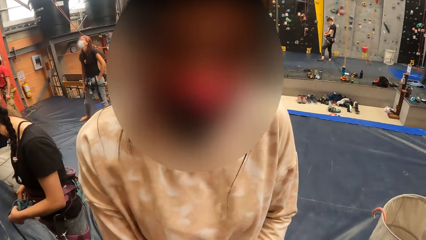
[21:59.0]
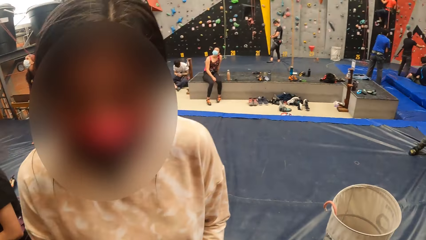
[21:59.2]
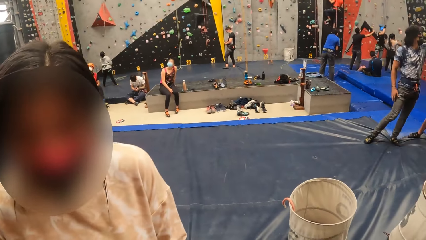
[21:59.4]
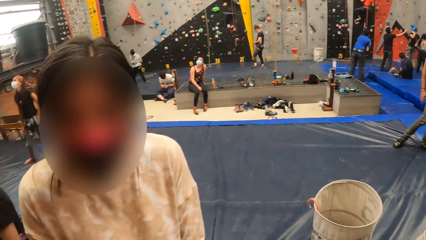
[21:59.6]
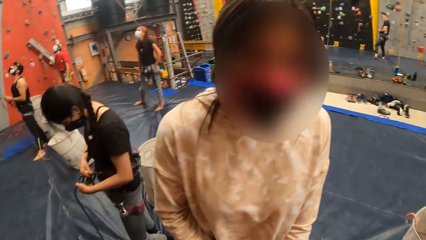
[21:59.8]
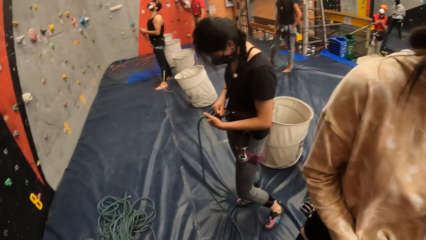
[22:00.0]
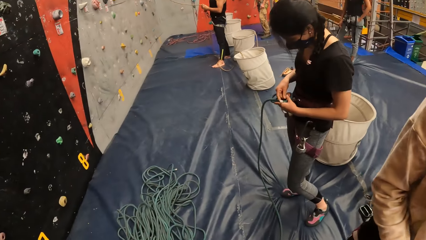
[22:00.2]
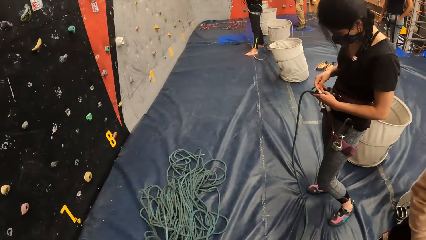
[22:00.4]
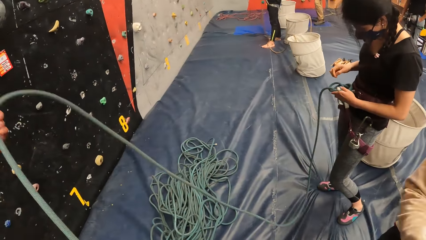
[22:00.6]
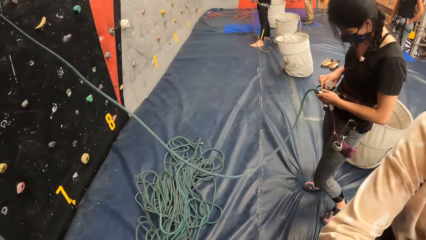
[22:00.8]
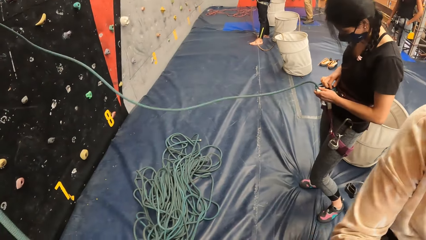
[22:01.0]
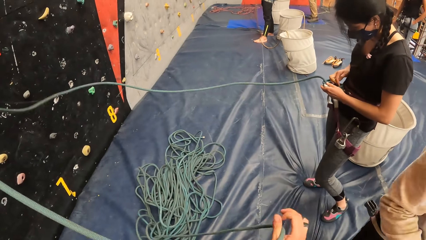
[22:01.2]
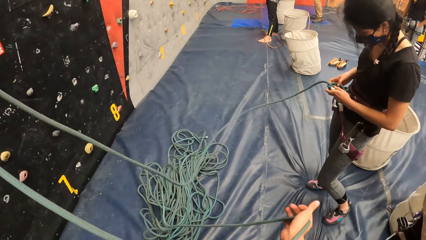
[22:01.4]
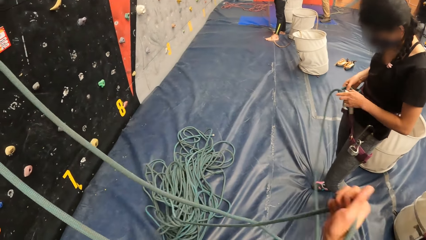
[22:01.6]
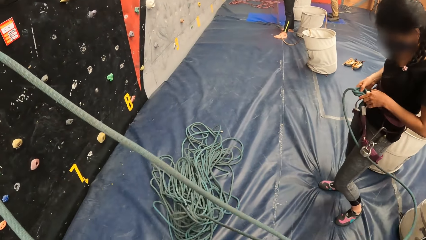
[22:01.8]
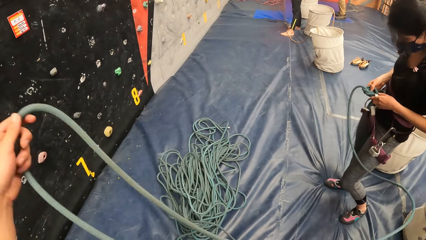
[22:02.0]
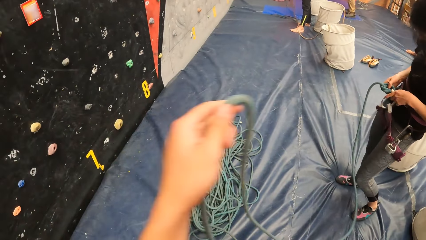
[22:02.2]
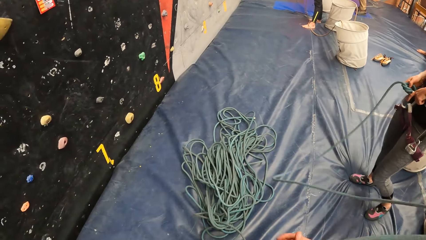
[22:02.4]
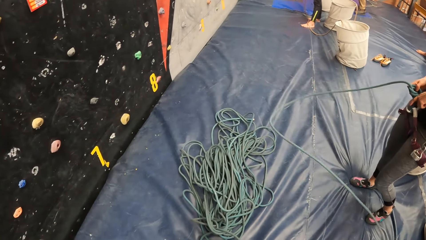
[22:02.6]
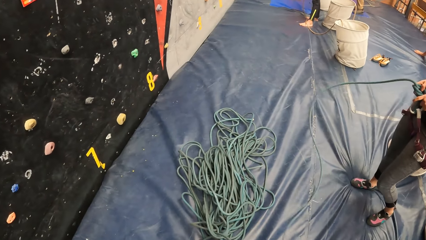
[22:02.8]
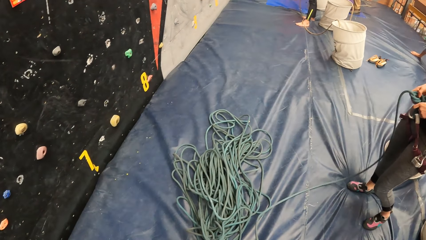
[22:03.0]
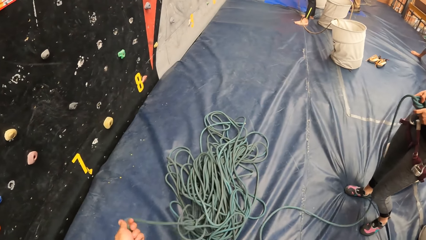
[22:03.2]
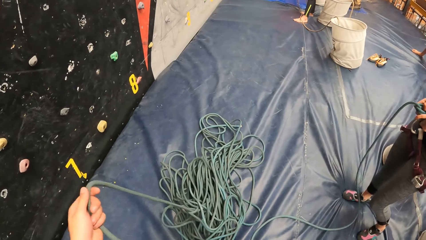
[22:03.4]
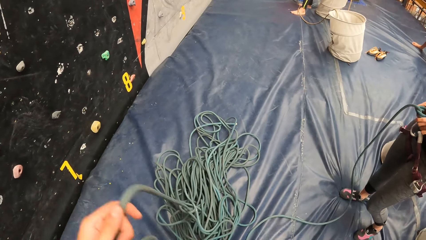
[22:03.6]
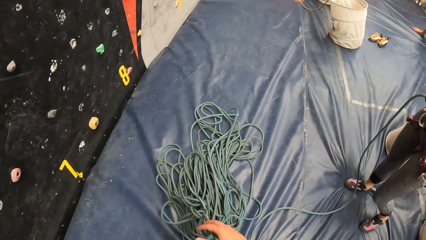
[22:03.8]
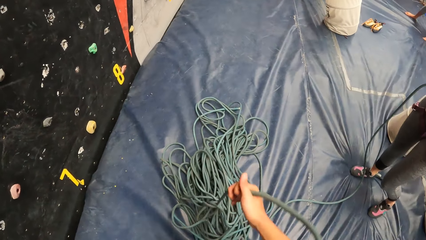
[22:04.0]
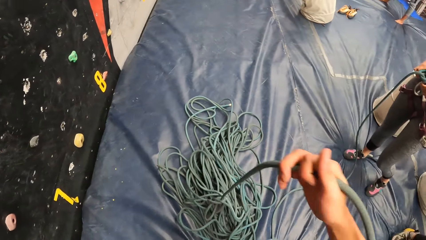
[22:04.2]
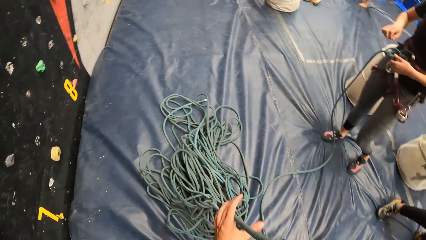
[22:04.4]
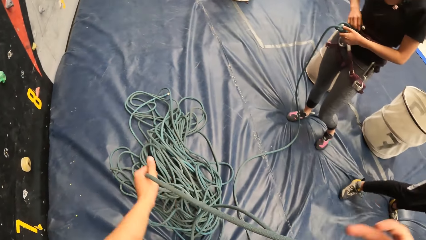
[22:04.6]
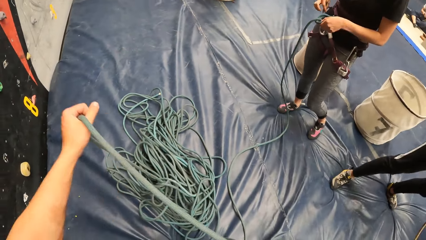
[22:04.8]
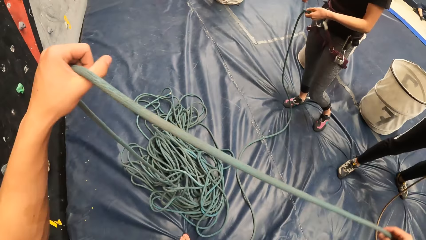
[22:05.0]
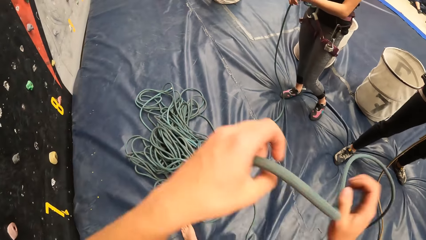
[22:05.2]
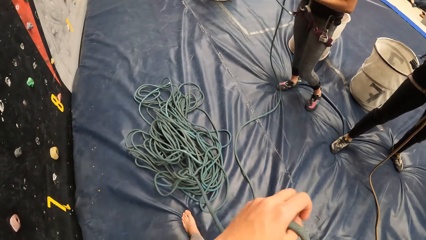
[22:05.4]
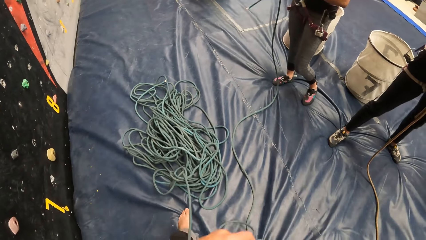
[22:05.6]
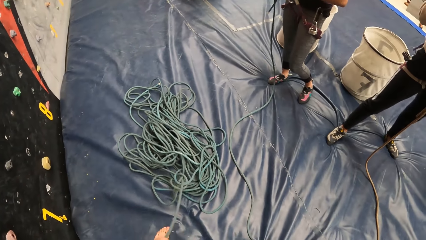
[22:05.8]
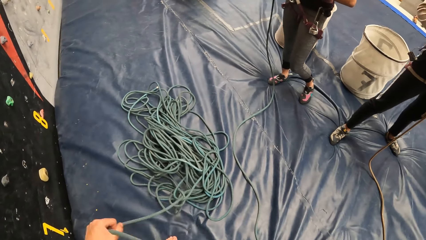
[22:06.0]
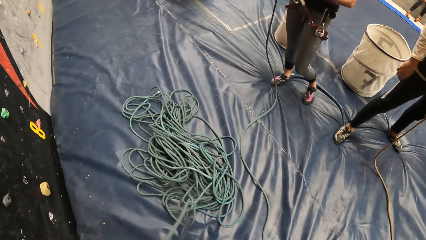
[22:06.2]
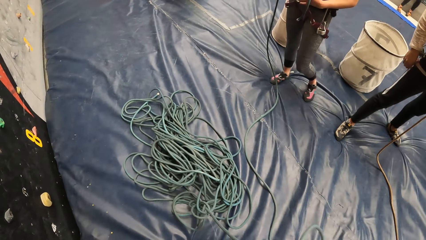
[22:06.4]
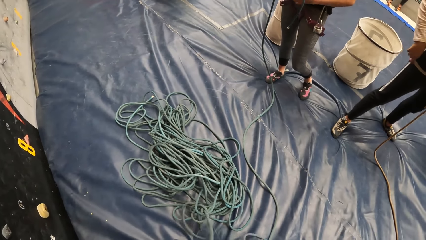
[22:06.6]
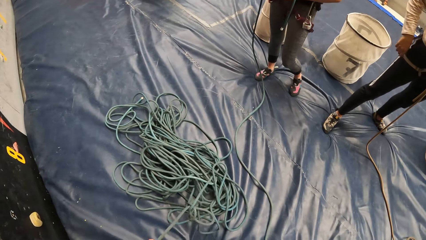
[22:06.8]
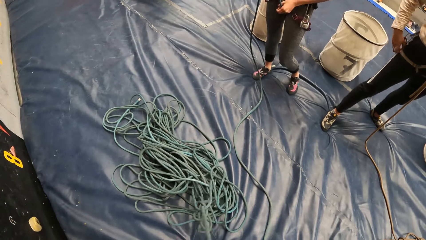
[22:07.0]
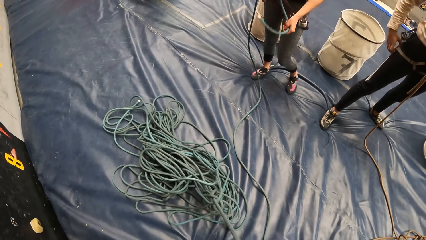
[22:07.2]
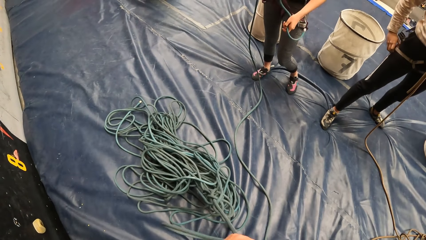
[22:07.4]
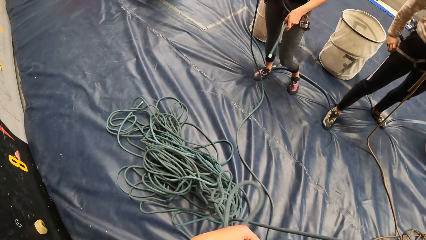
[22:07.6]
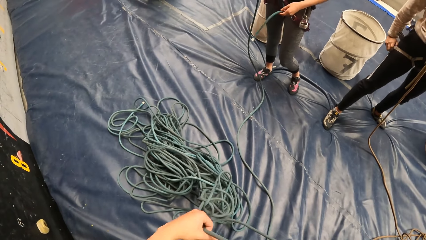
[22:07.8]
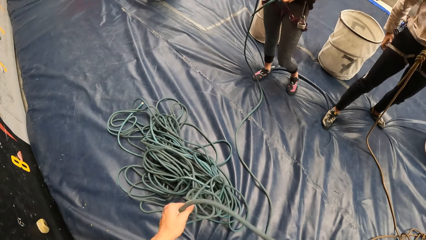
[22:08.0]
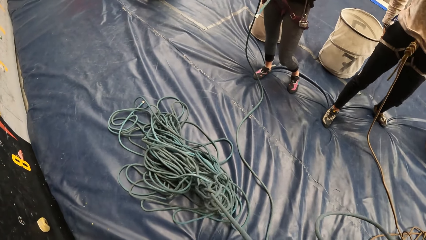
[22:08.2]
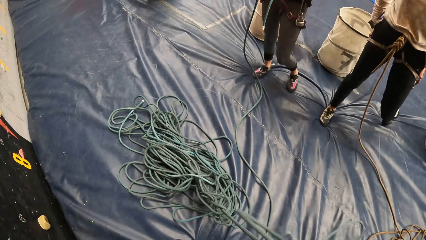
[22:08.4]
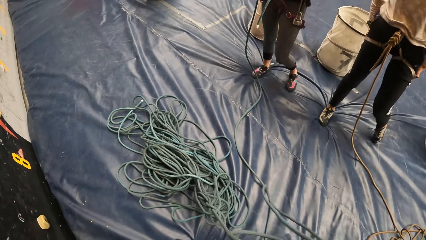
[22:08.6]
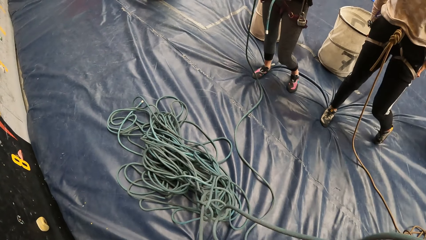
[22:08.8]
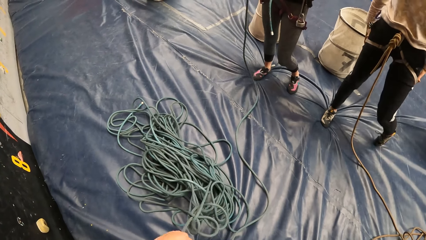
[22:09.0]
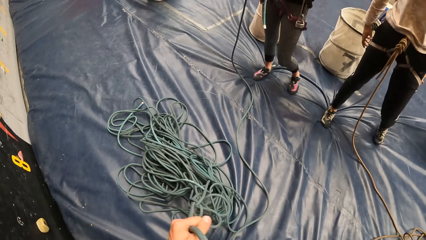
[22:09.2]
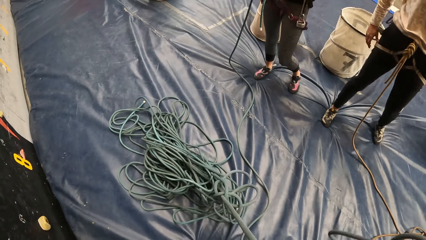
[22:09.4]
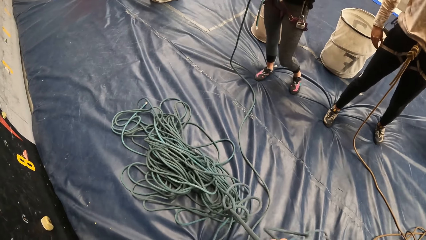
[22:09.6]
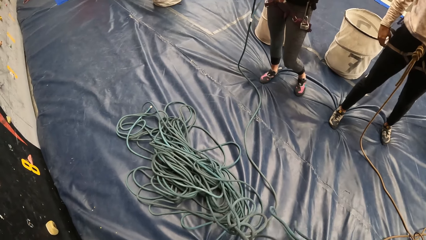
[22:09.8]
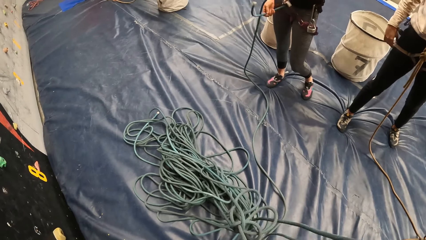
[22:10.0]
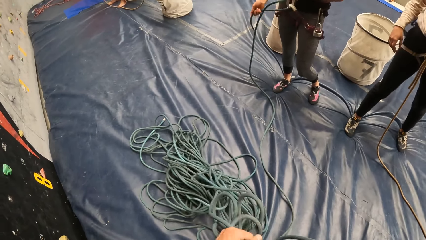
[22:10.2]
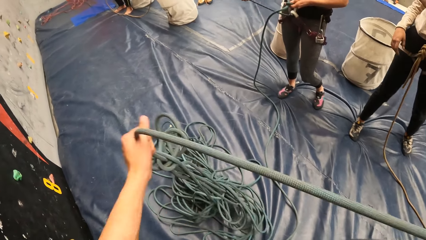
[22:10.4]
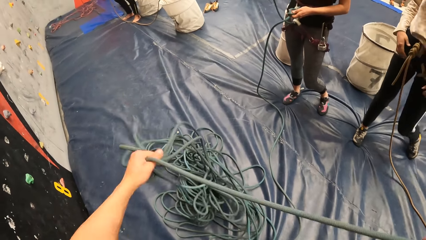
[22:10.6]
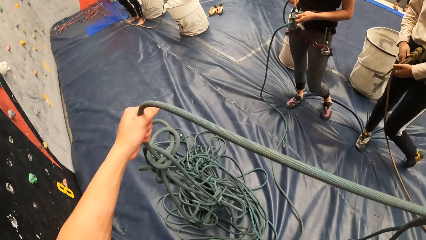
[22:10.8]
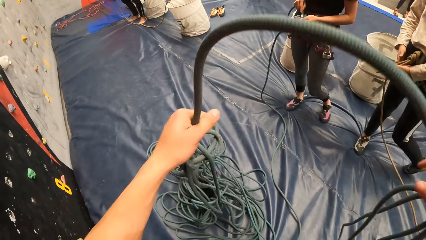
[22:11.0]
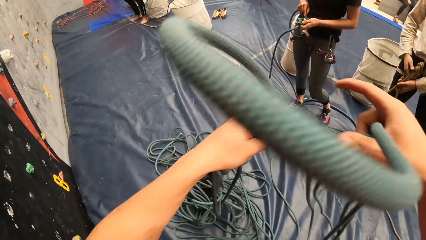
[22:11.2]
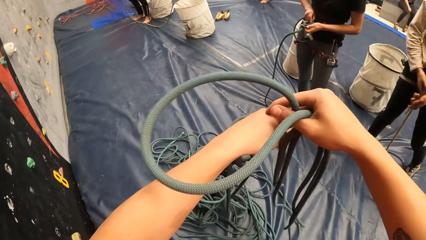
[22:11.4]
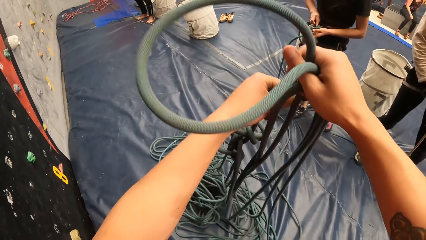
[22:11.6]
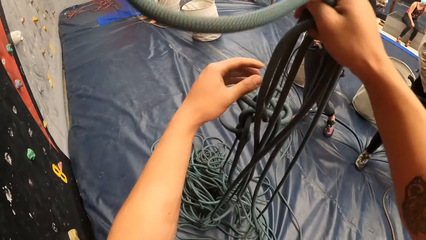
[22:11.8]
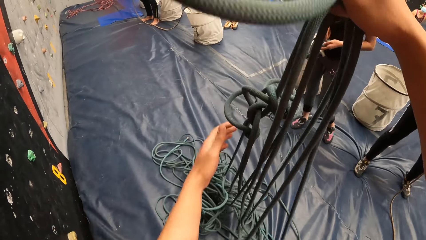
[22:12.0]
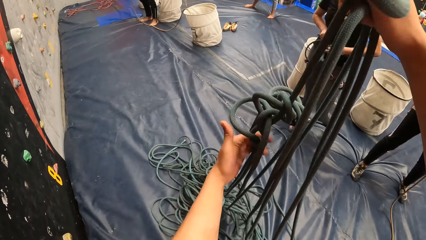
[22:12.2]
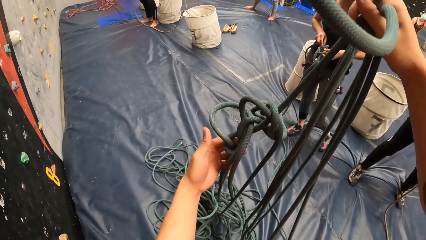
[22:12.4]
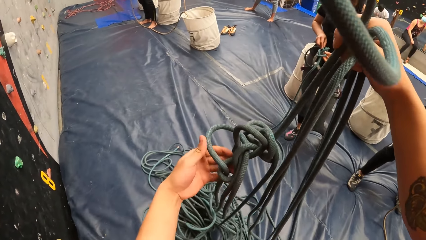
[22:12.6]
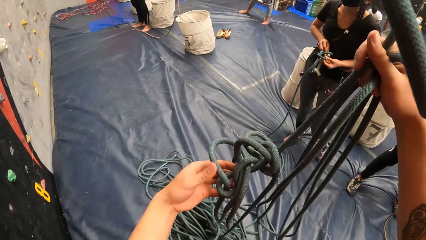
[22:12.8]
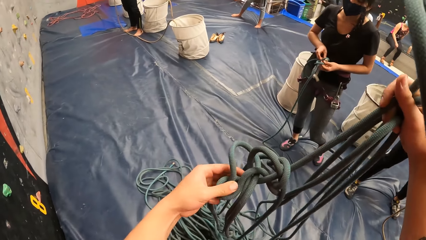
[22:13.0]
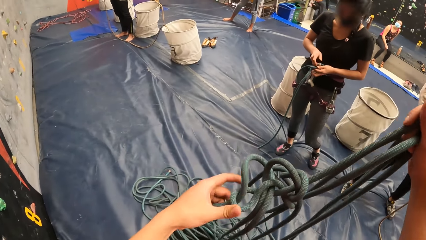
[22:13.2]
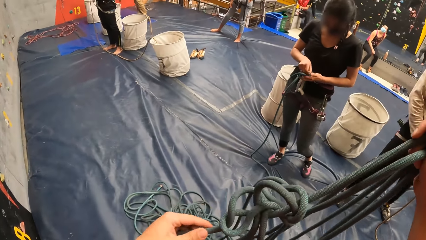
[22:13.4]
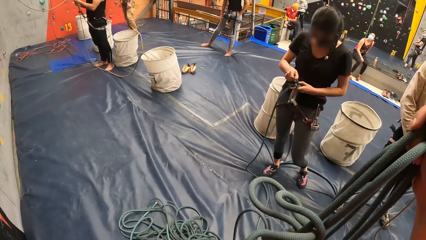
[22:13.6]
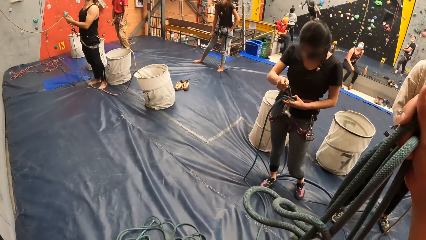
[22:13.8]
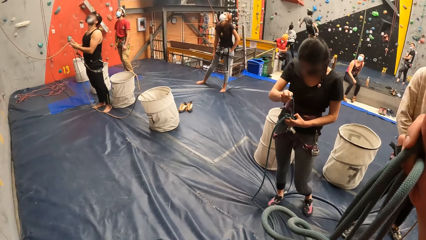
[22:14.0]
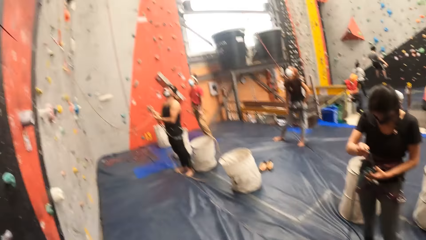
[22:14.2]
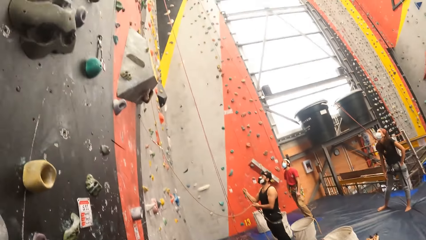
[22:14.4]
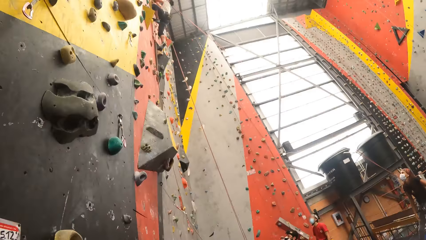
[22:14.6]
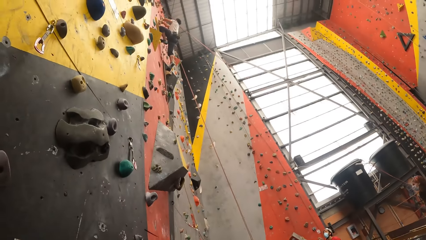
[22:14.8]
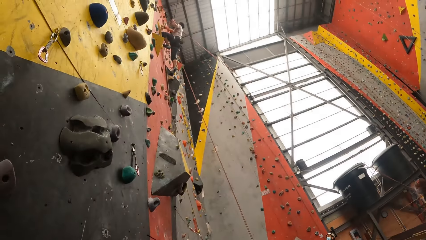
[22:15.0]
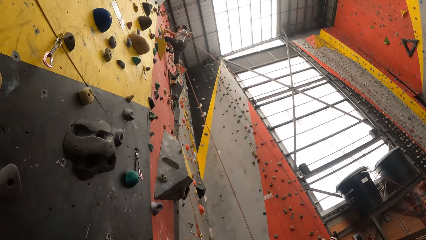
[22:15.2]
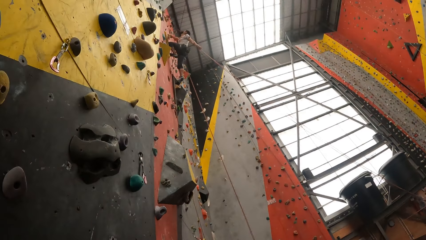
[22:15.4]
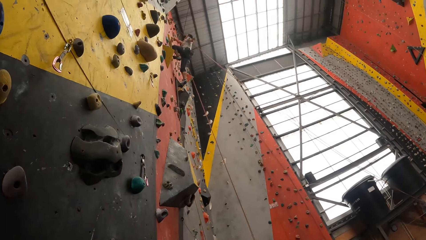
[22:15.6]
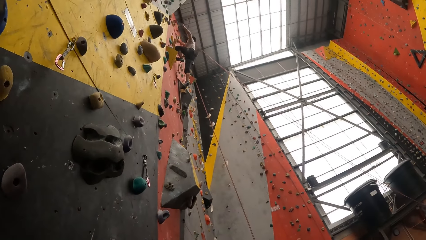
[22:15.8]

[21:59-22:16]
The camera wearer pulls a rope. They untie the rope.
